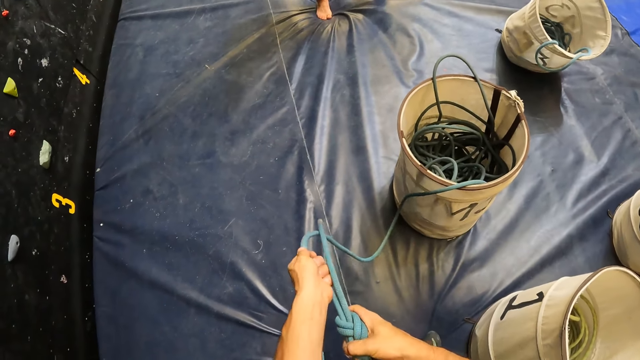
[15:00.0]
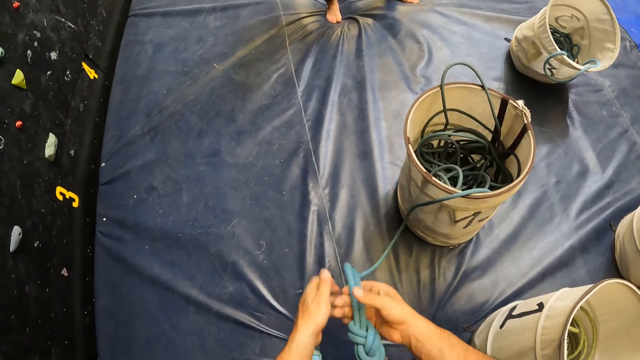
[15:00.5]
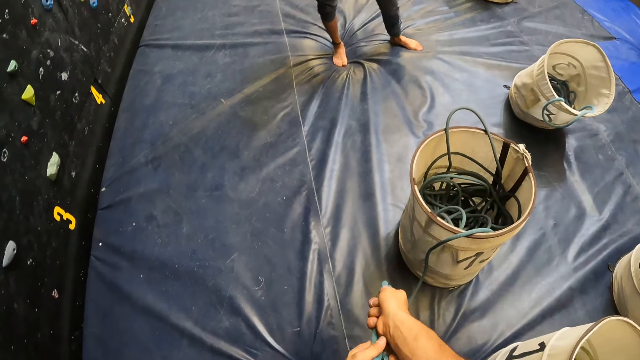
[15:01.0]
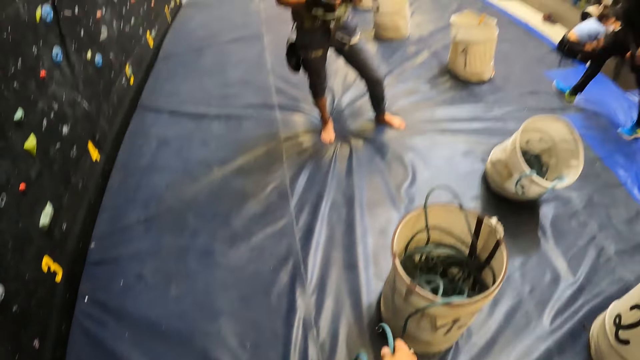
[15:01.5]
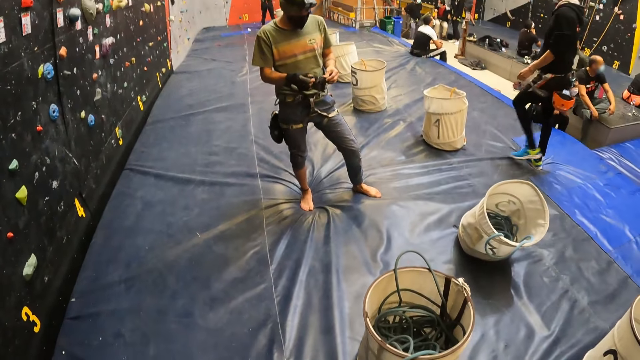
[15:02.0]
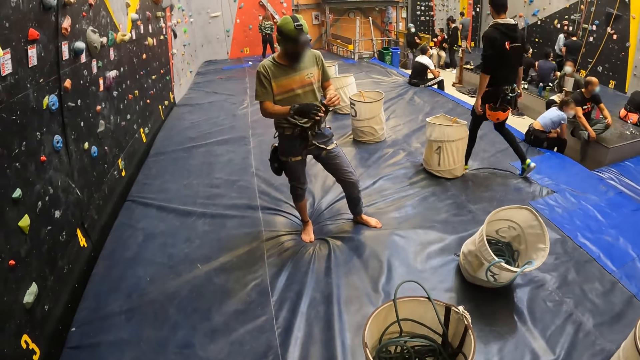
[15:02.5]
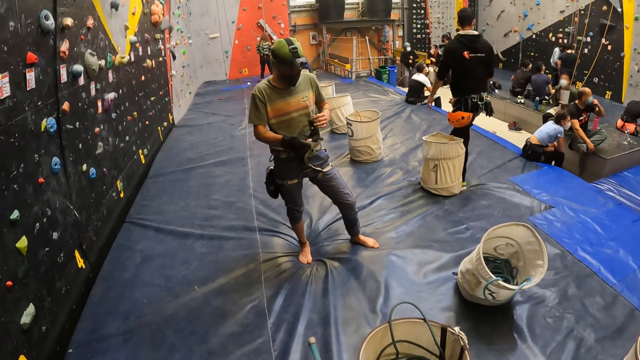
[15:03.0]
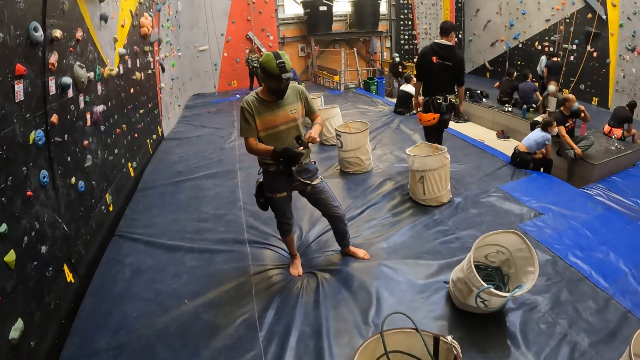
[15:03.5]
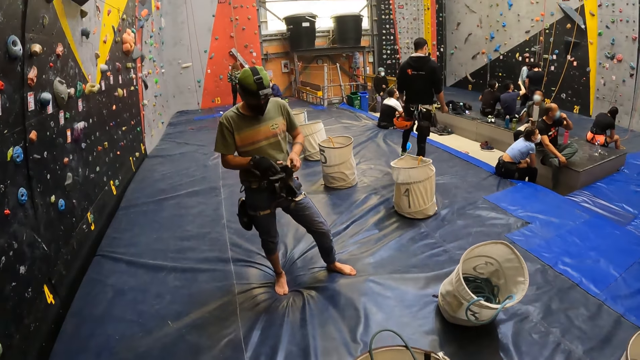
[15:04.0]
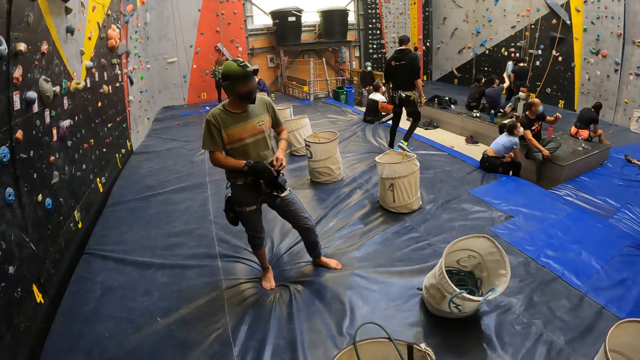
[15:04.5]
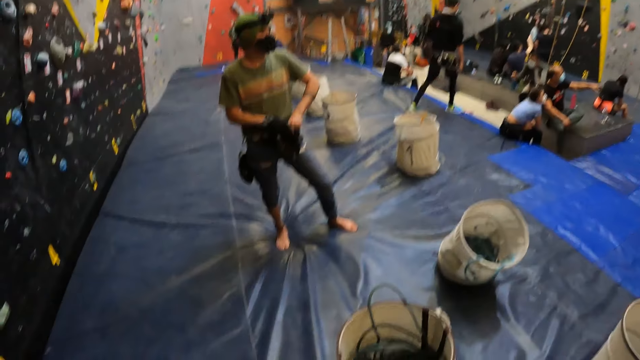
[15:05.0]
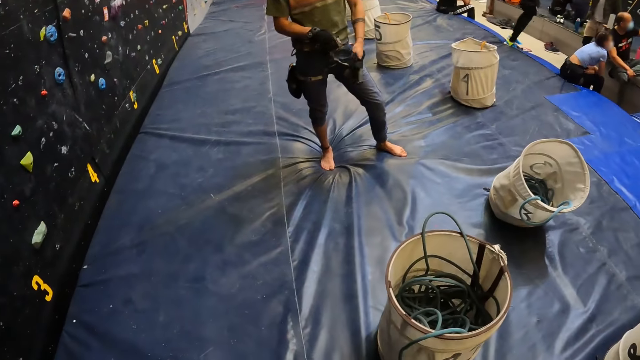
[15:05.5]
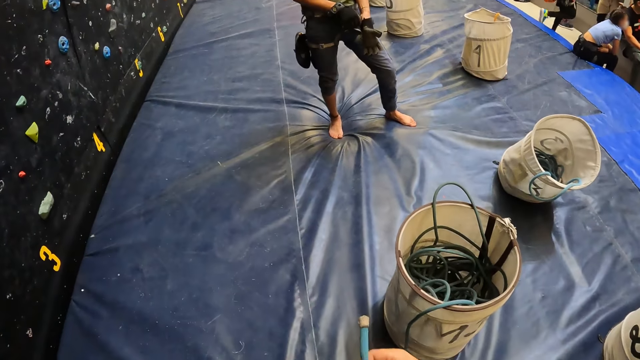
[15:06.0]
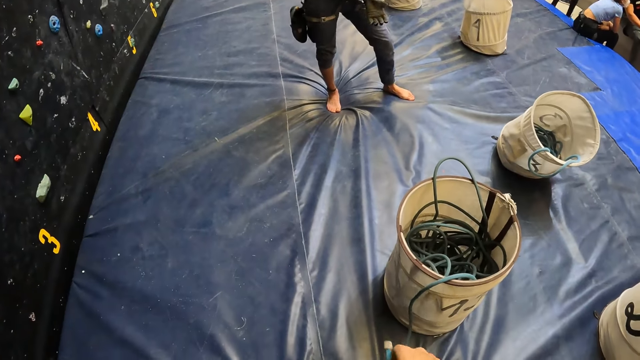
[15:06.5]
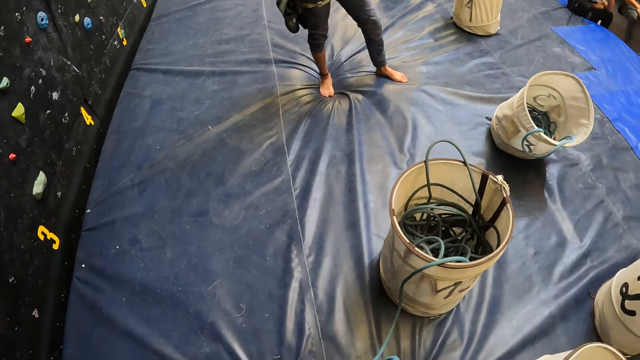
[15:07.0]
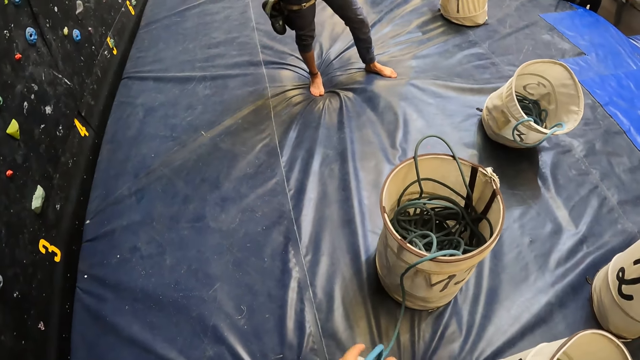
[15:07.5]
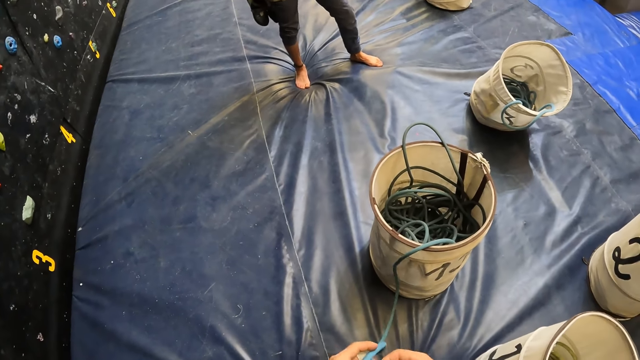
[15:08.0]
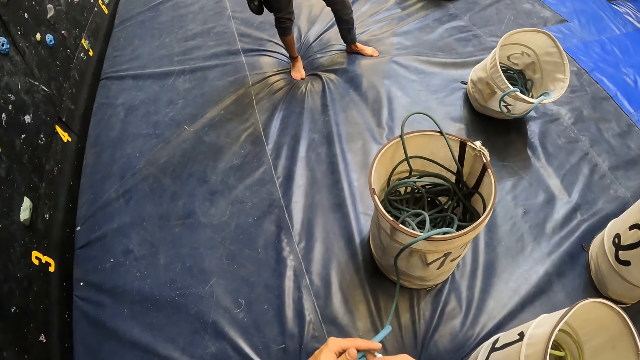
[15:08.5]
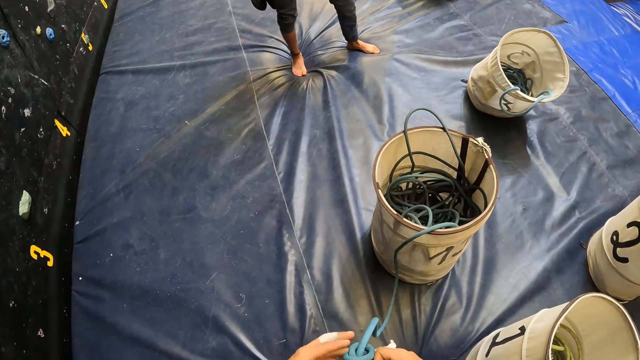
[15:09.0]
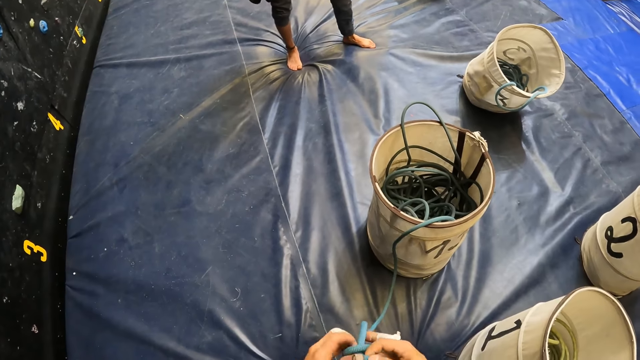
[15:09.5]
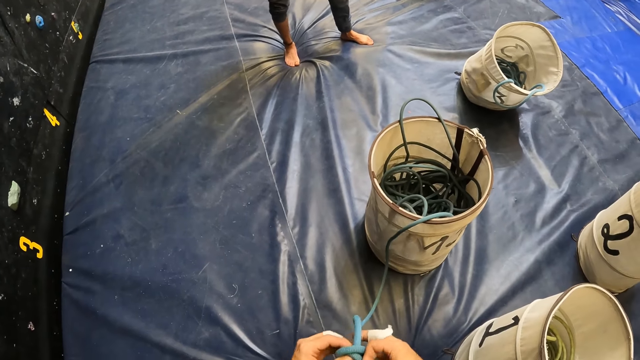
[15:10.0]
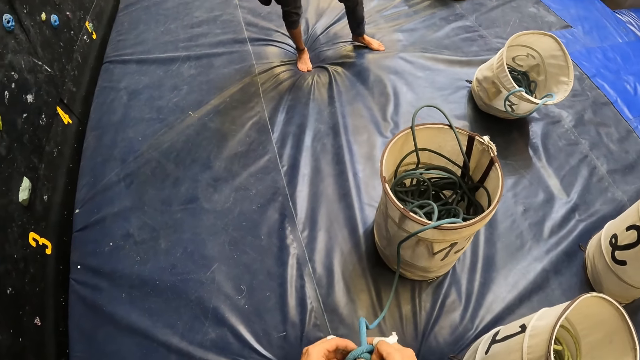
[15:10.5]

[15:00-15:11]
A person holds the gloves. The camera wearer looks around. The person puts on the gloves. The camera wearer ties the climbing rope.

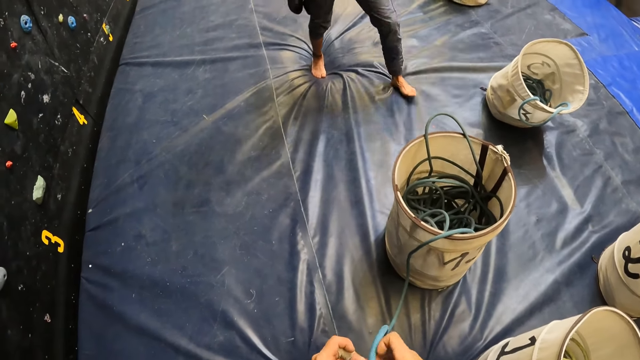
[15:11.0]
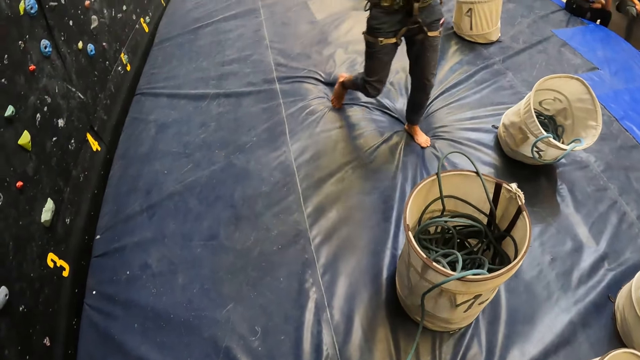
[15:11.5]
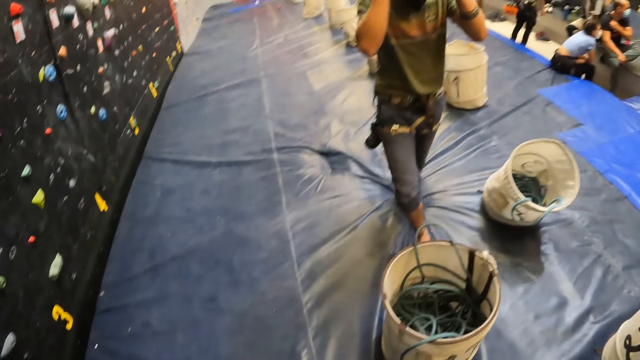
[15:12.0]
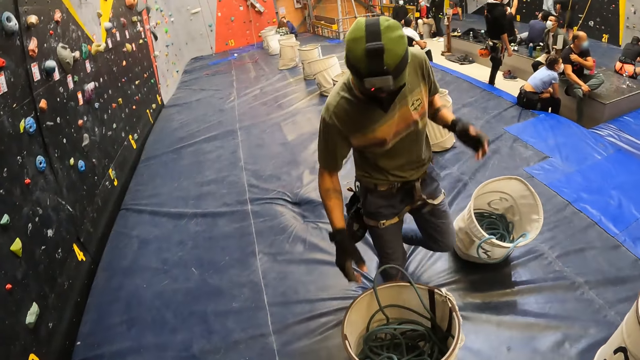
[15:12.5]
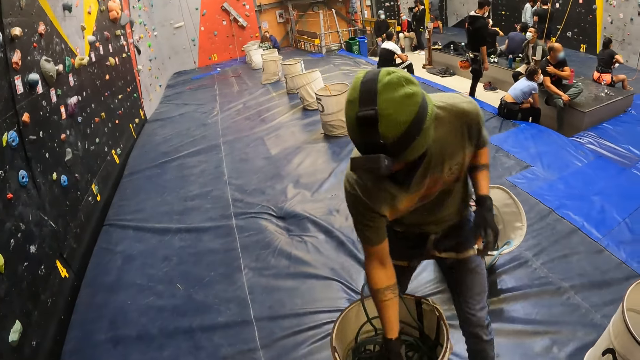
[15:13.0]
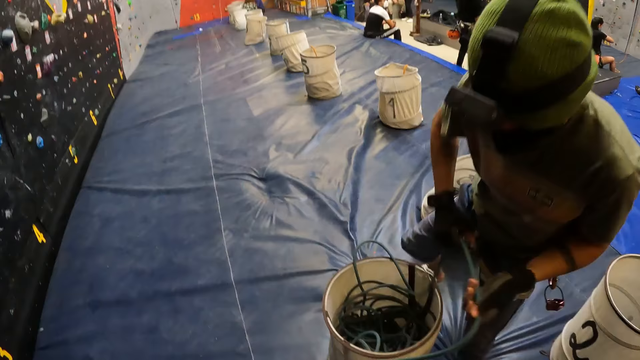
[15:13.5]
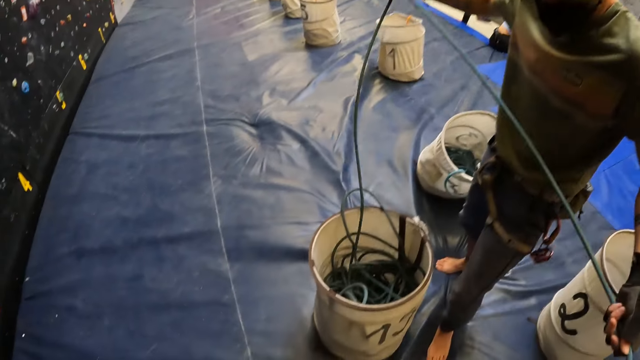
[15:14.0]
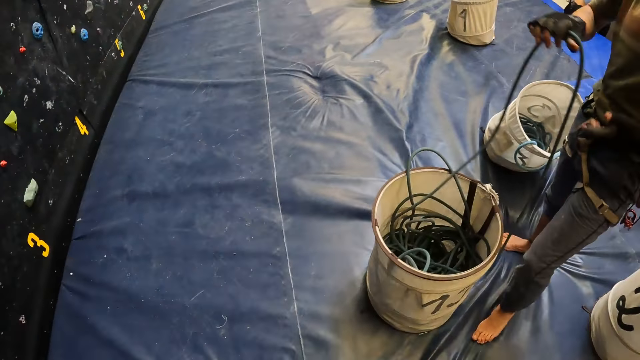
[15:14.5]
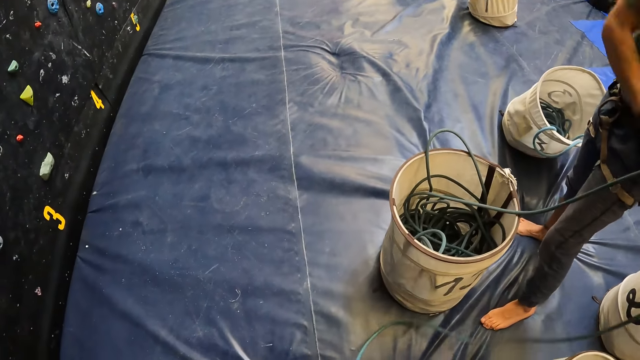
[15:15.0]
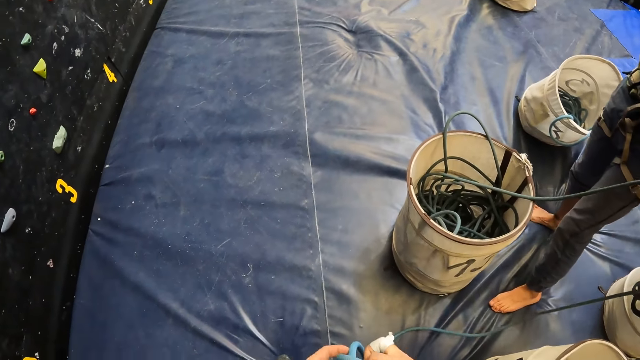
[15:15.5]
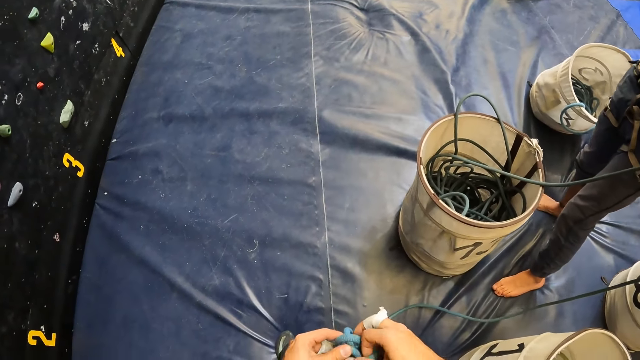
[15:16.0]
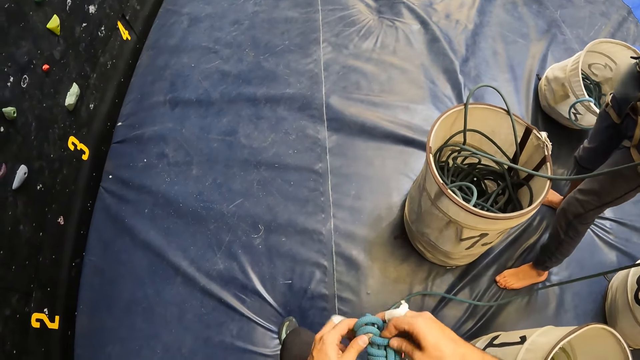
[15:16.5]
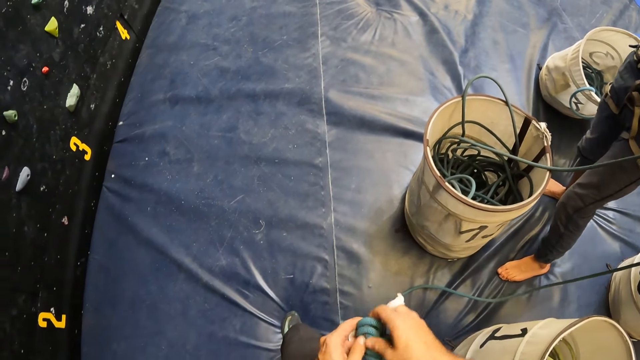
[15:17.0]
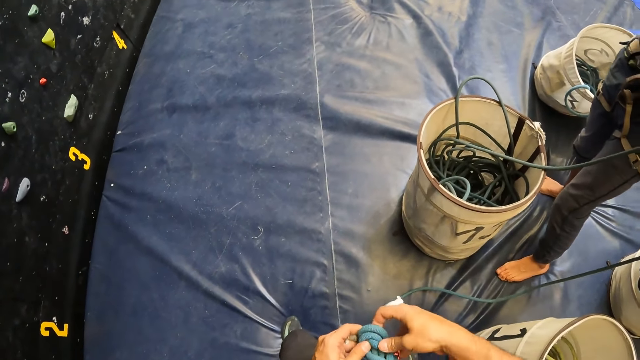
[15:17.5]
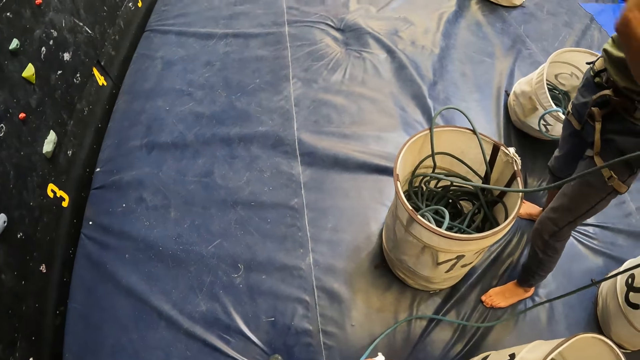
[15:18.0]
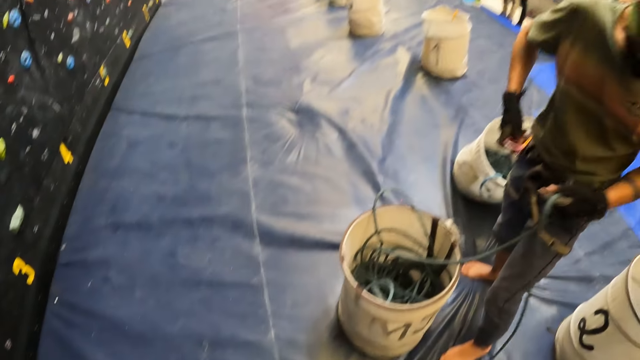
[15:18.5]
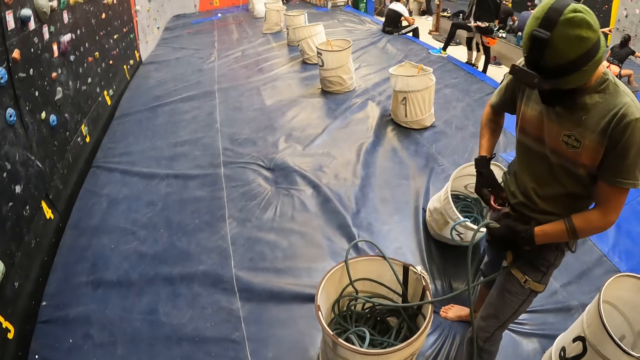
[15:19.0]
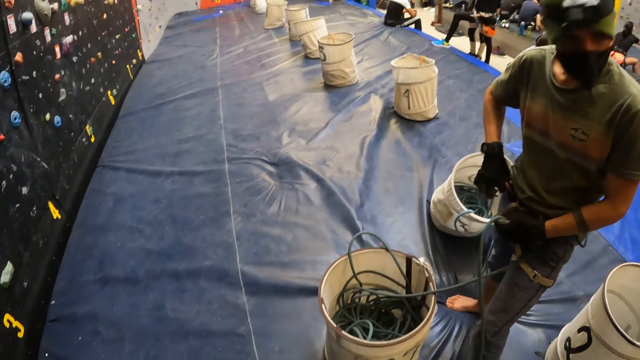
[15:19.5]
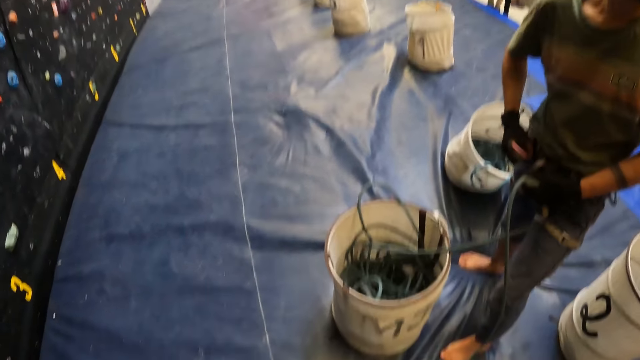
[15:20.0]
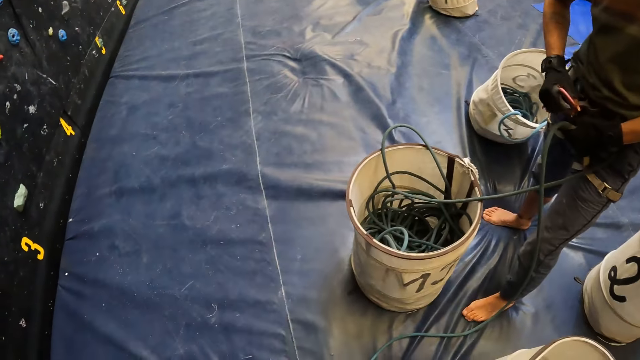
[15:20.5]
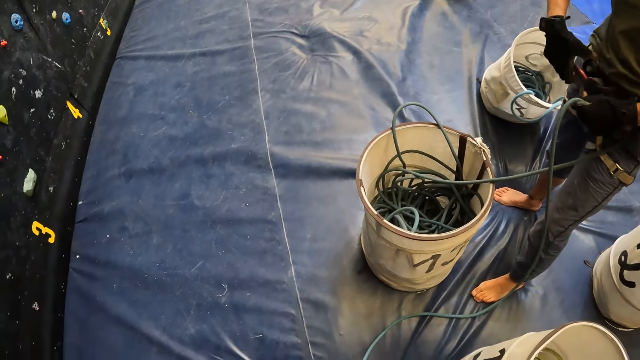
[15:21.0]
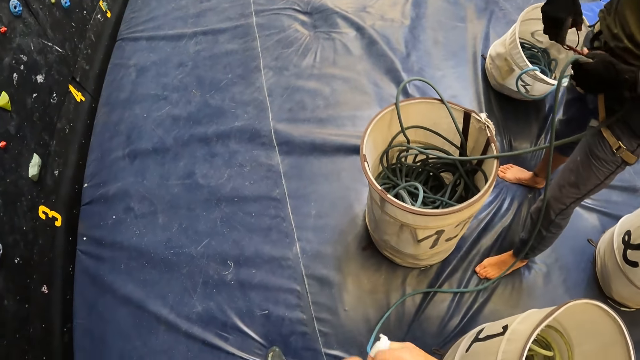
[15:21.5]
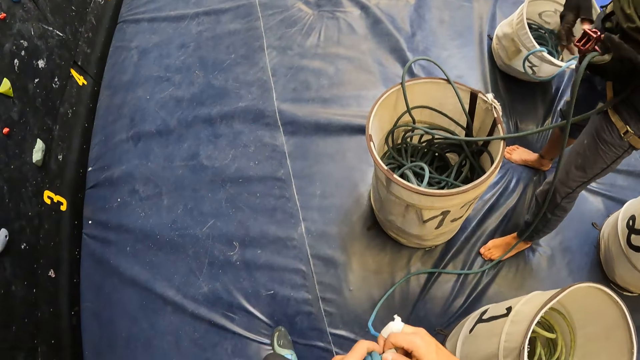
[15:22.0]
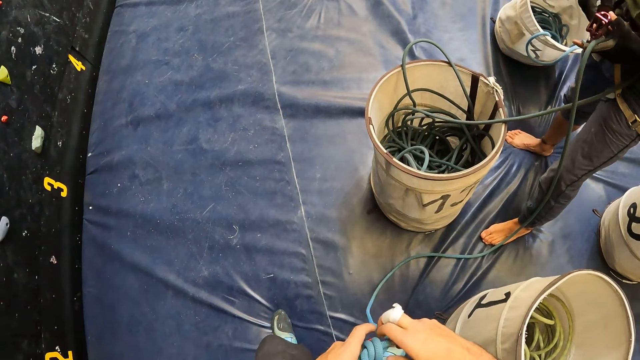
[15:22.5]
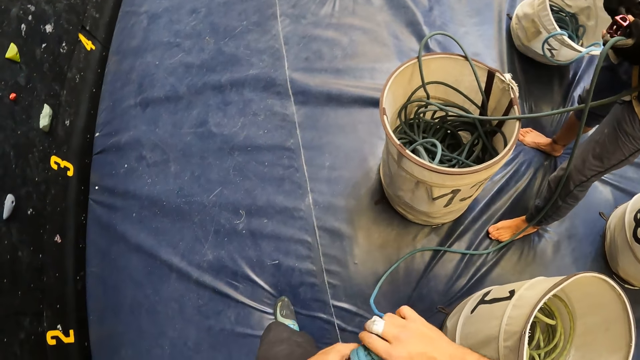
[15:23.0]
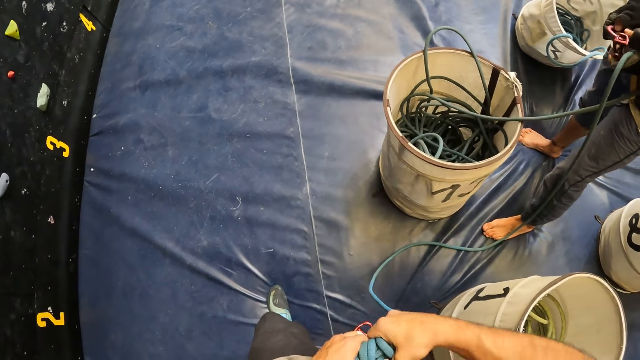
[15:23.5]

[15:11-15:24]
A person pulls the rope. The camera wearer ties the knot with the rope. They hold the carabiner.
